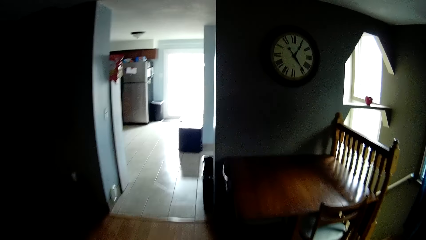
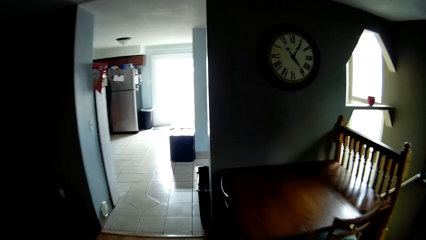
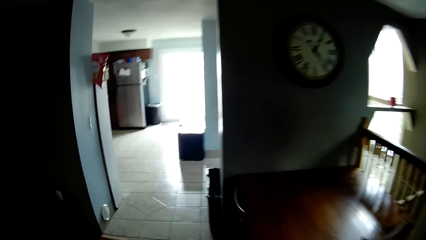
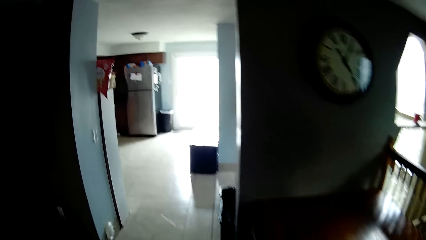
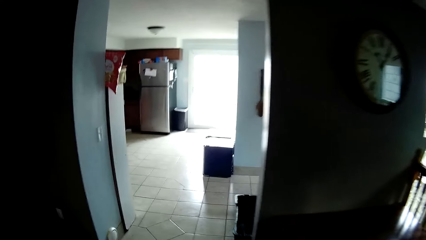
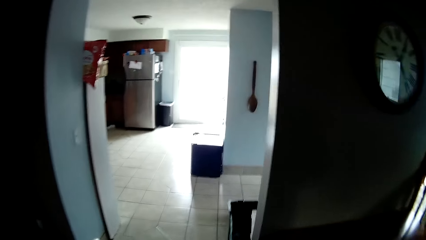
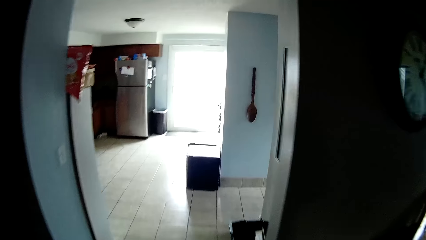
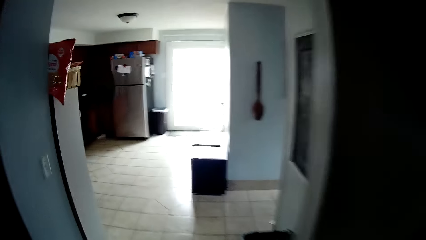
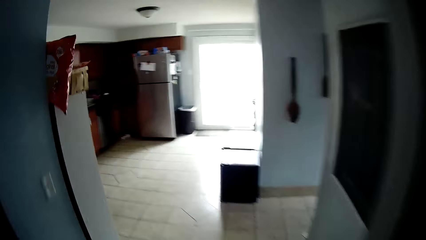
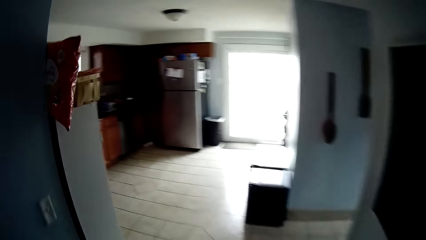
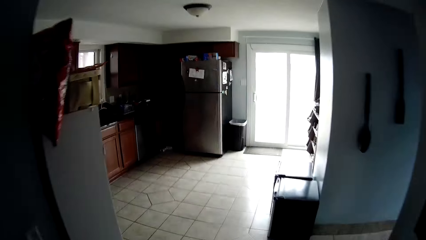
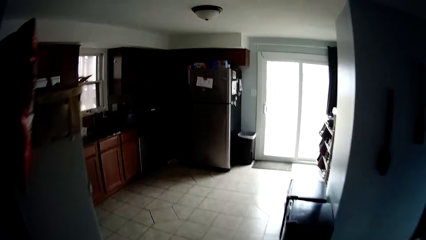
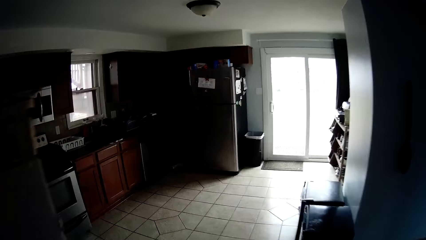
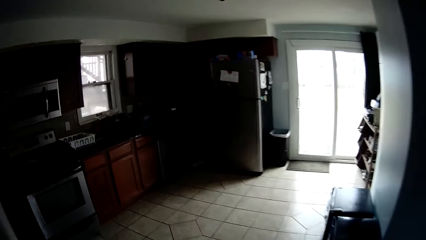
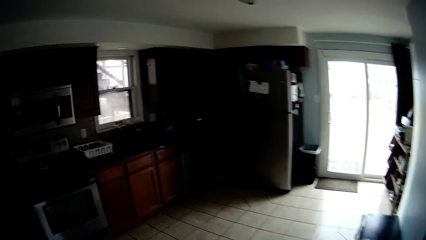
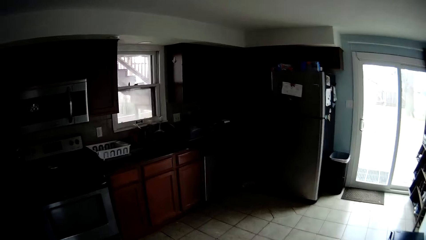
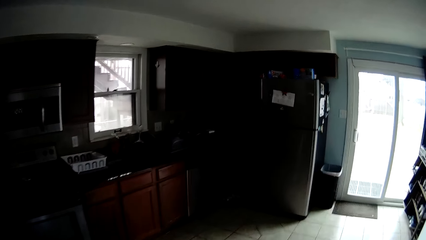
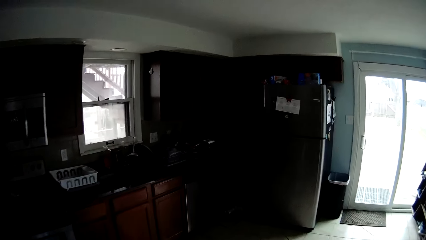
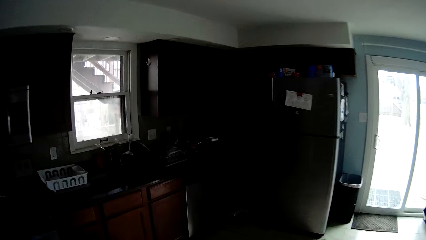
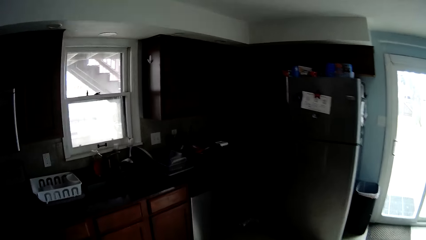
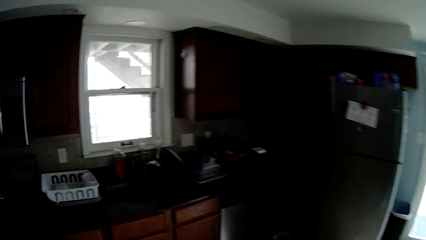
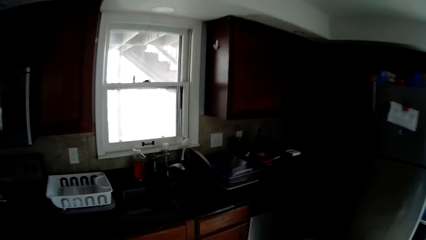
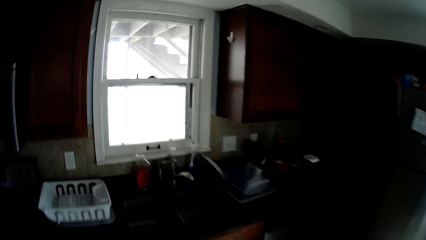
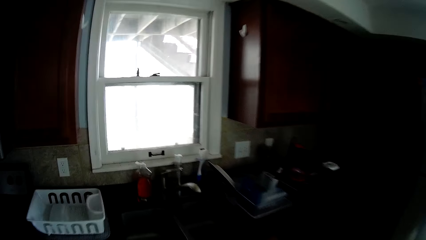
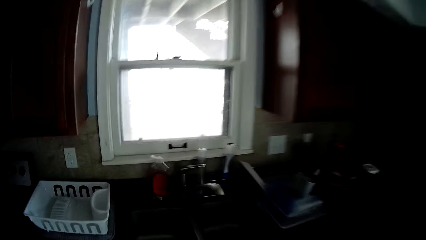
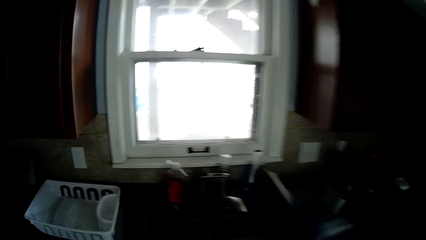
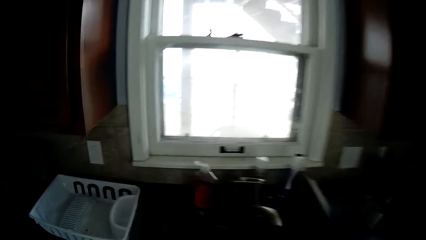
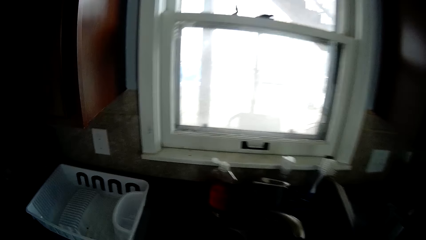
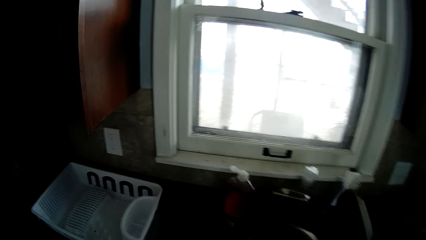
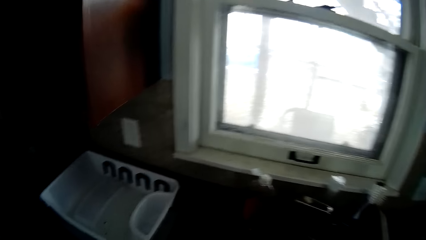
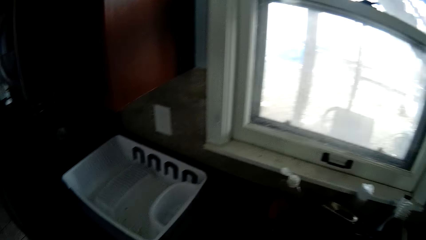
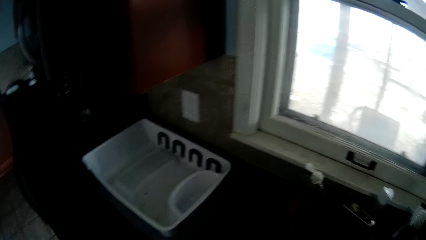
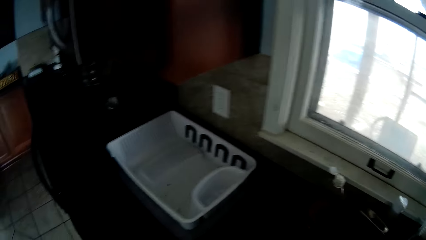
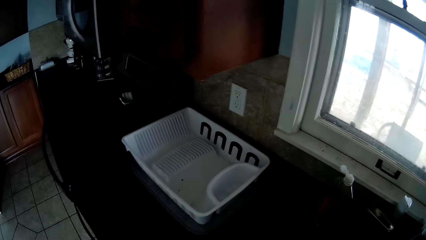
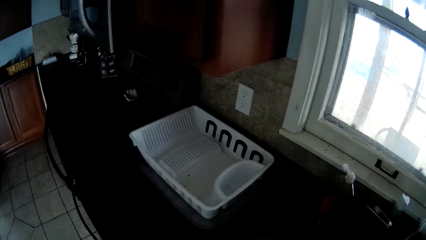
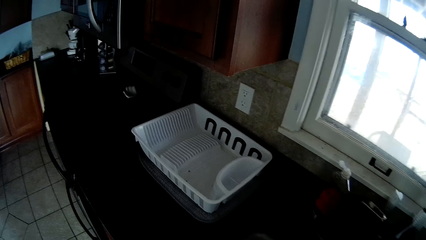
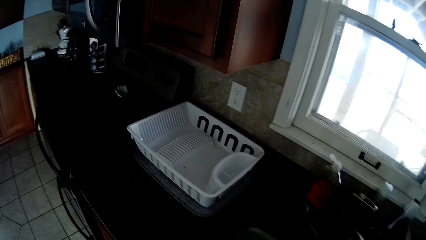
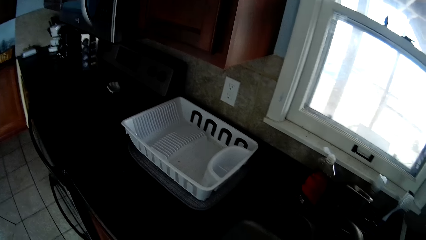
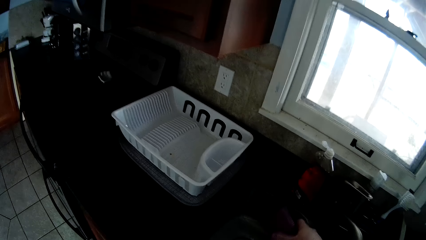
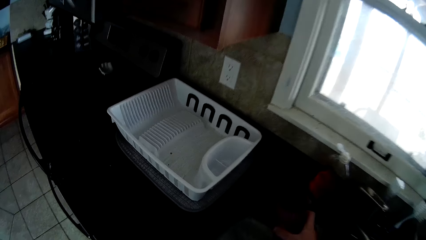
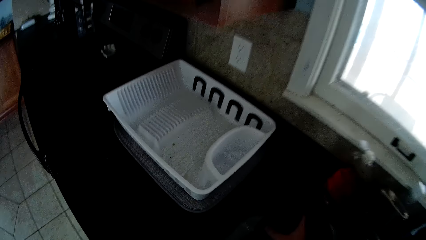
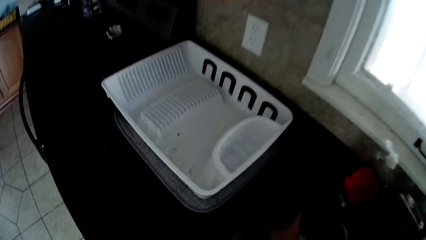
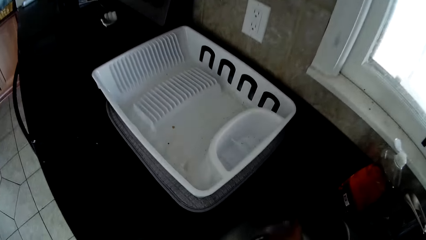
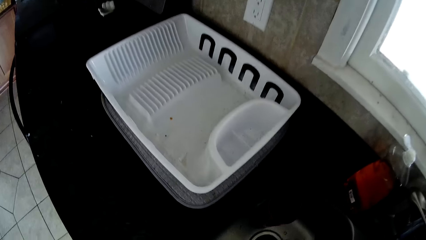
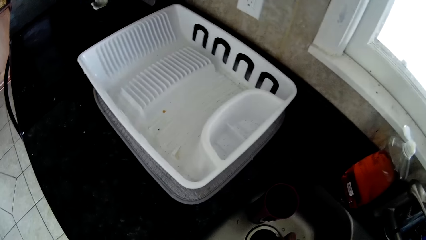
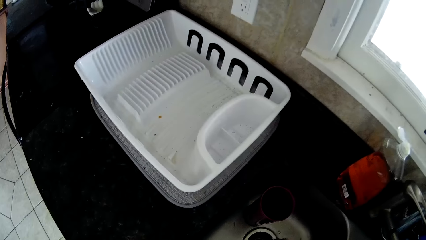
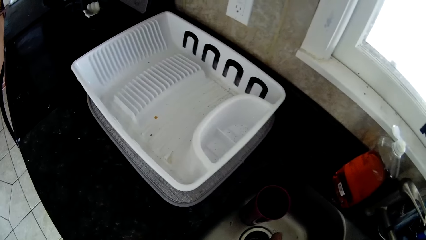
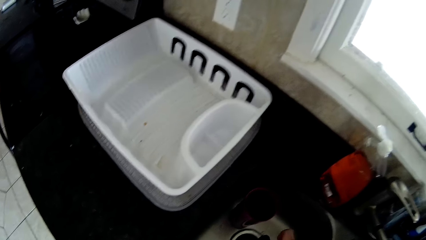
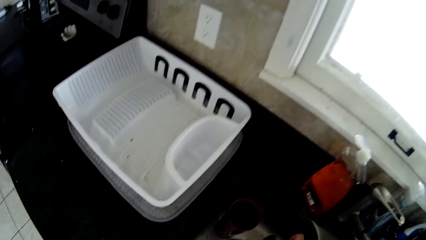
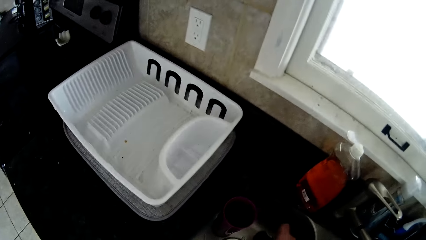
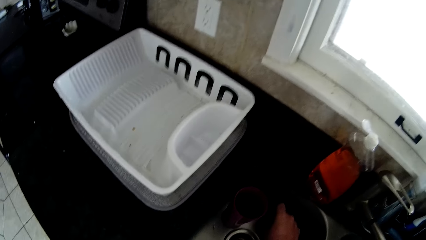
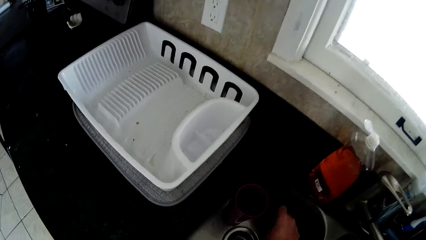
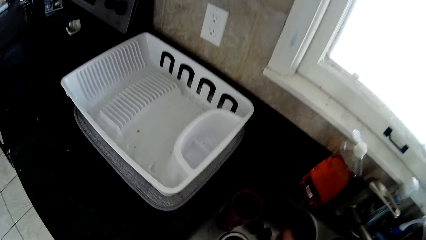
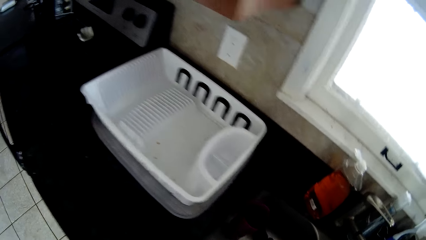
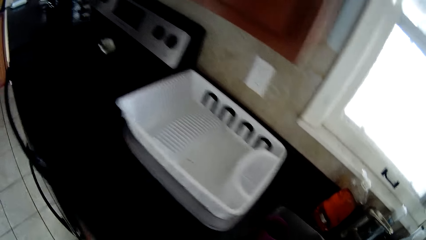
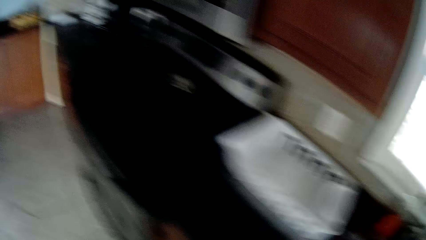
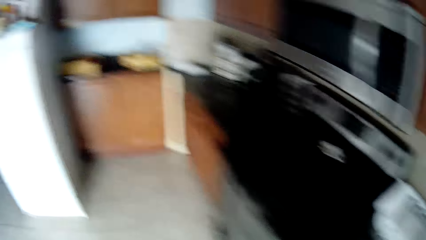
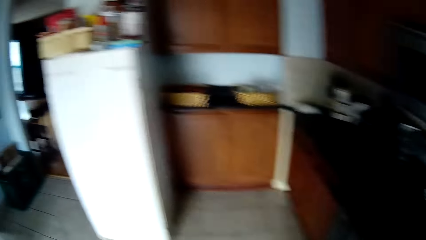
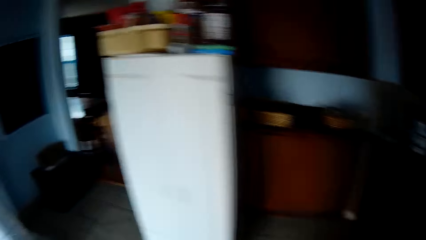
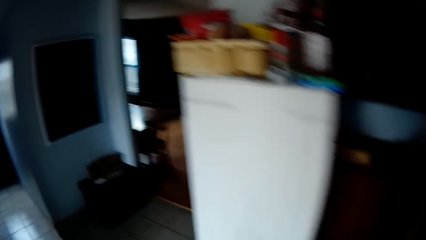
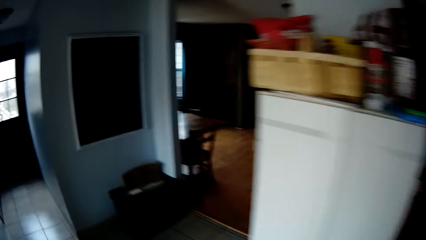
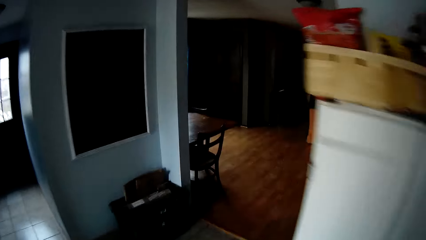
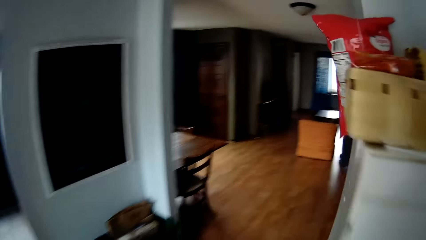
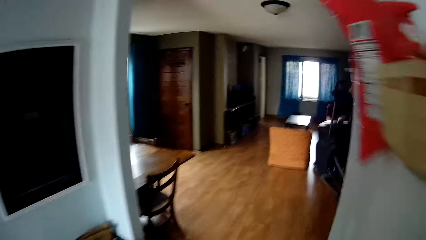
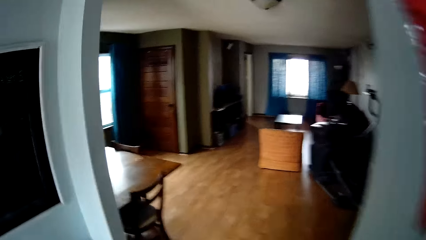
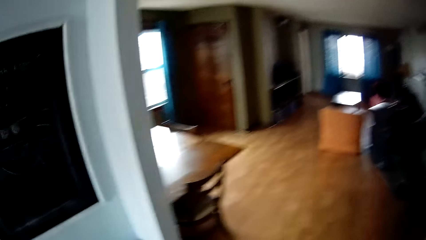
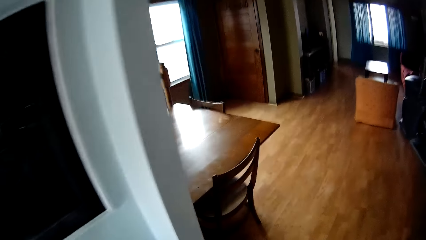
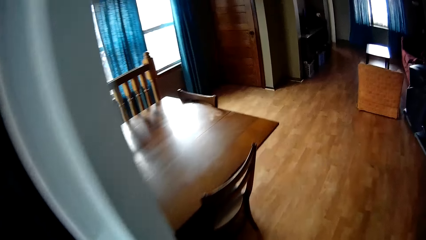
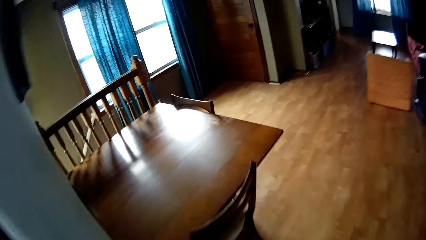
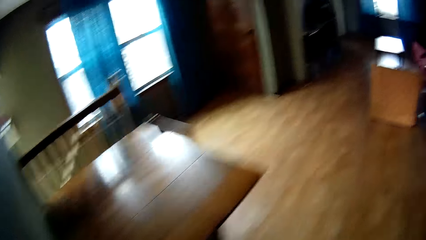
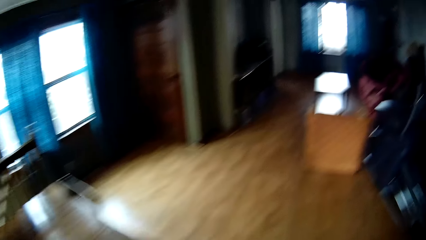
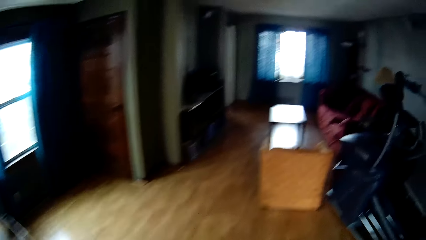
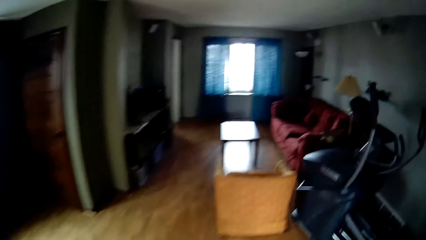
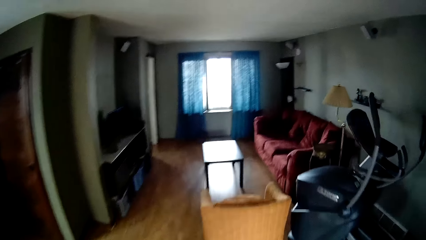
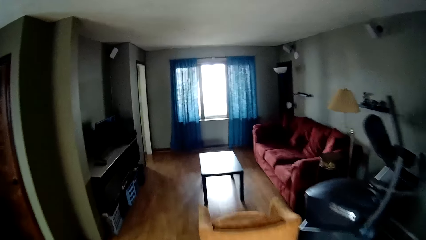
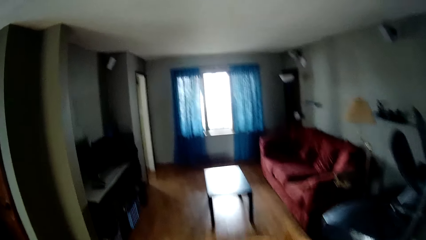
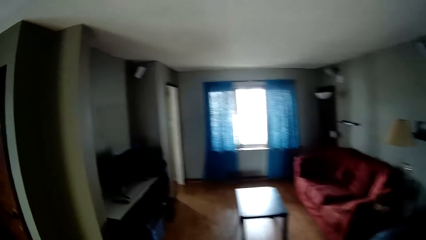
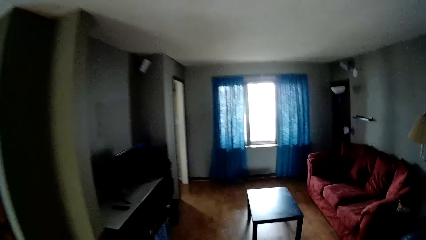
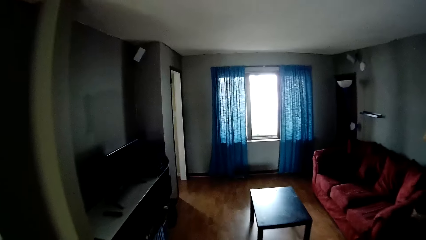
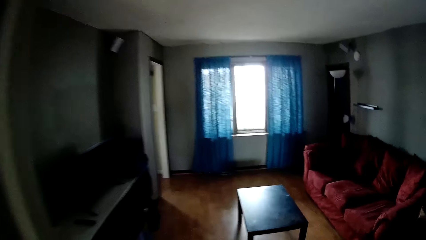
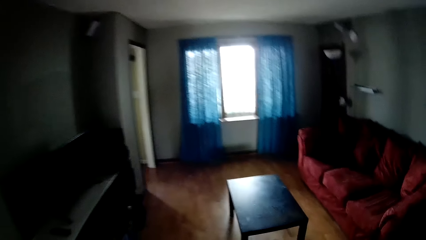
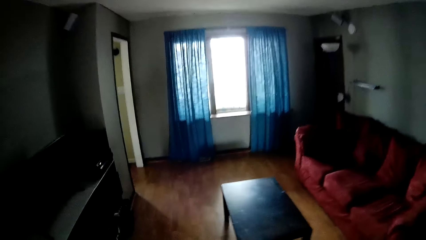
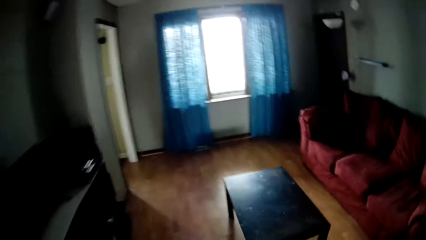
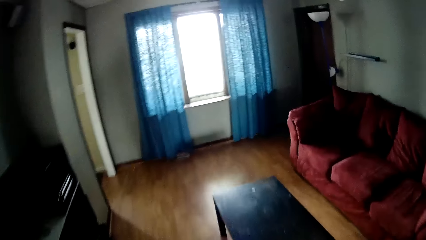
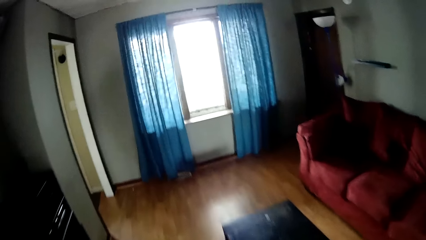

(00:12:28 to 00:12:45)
The camera wearer puts the cup in the sink. They walk to the living room.
